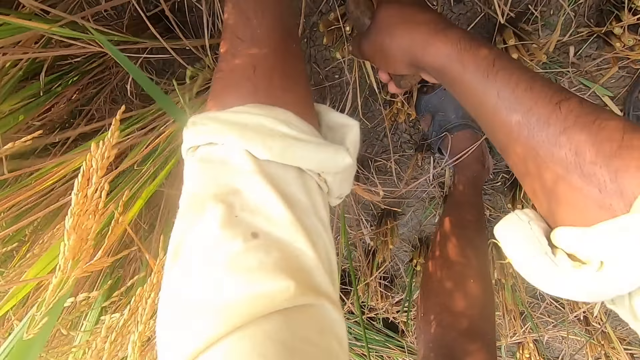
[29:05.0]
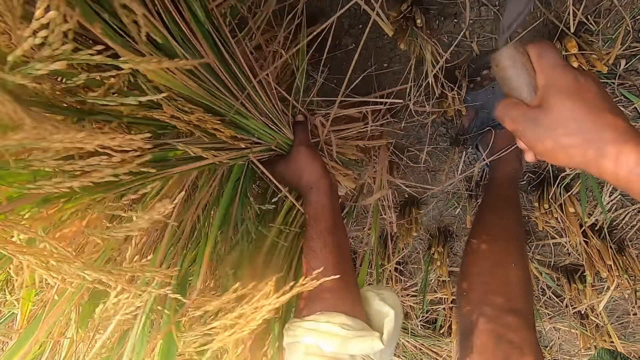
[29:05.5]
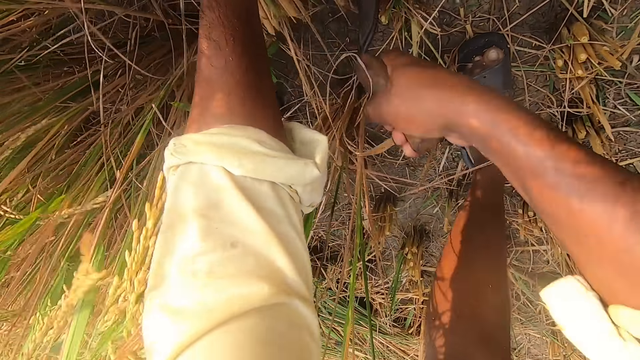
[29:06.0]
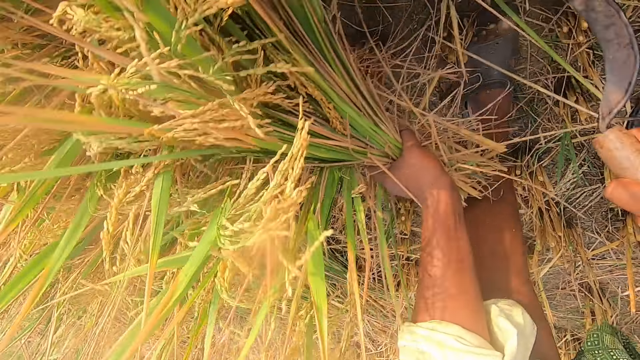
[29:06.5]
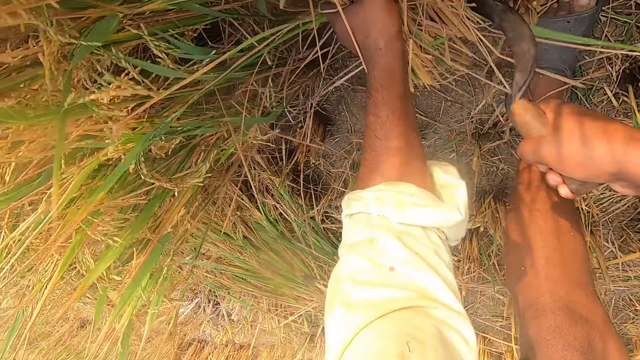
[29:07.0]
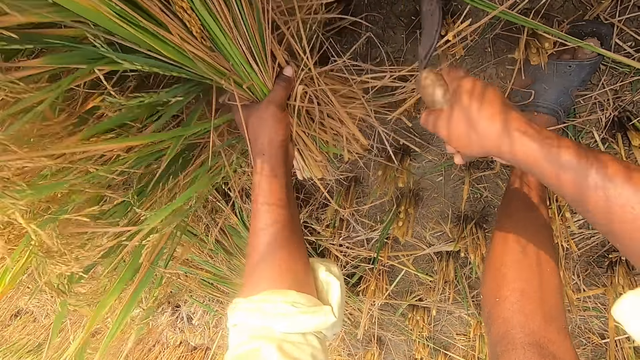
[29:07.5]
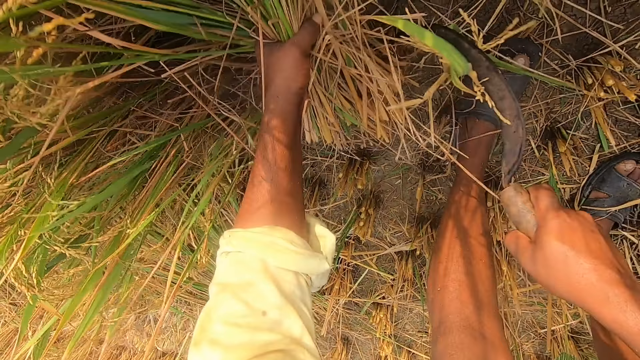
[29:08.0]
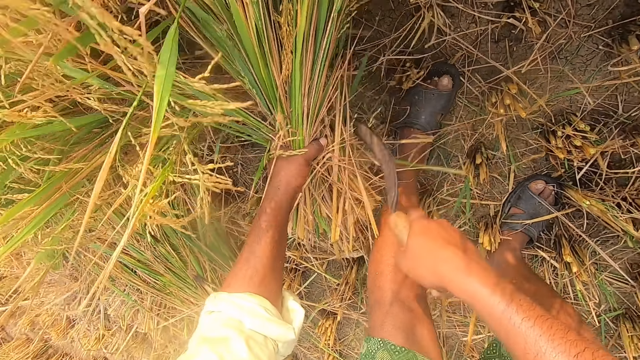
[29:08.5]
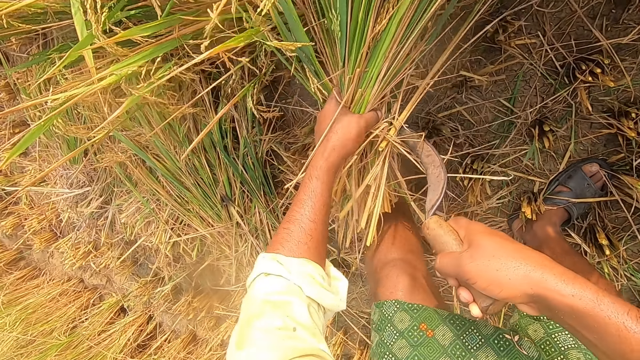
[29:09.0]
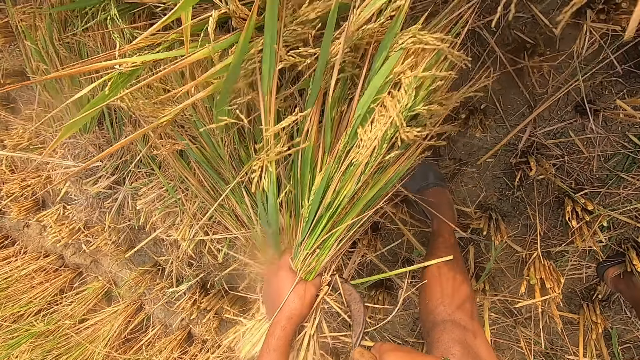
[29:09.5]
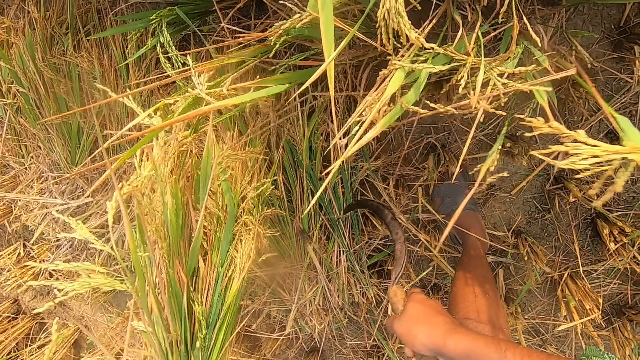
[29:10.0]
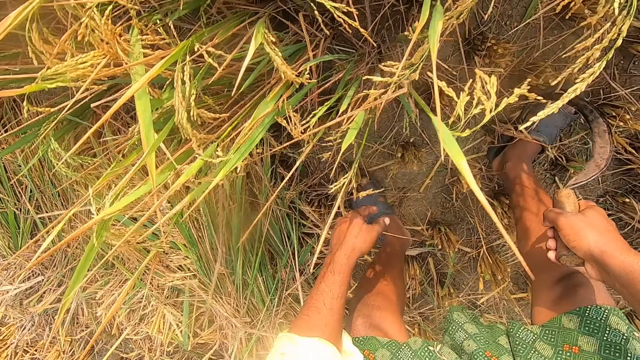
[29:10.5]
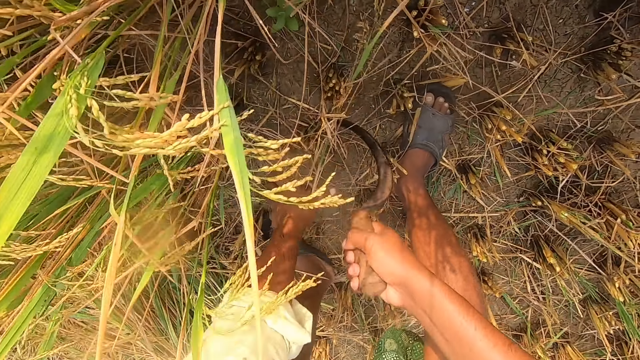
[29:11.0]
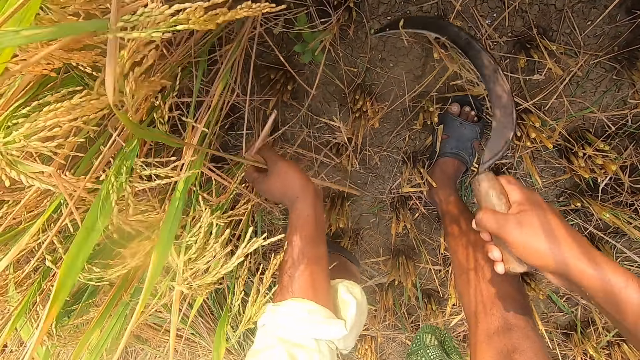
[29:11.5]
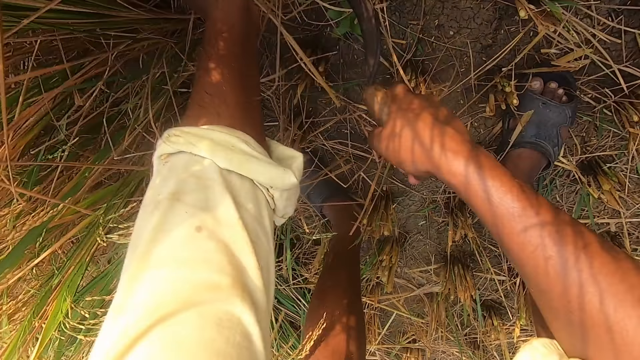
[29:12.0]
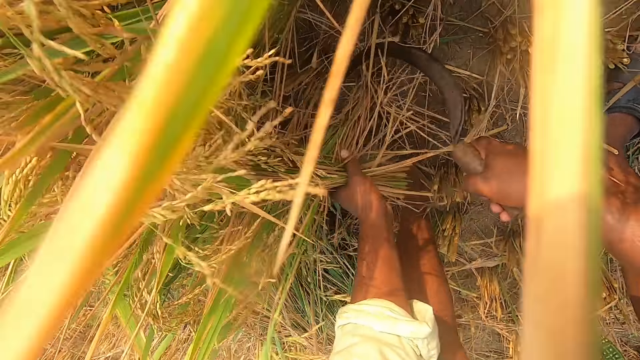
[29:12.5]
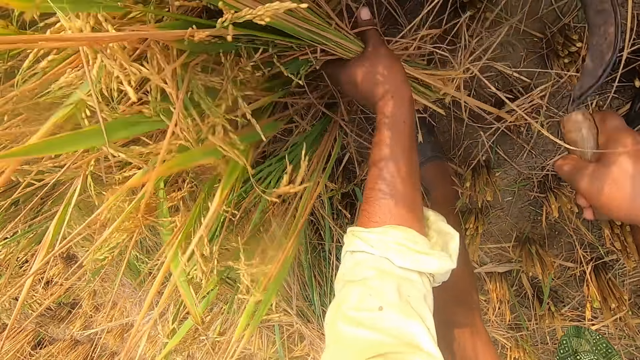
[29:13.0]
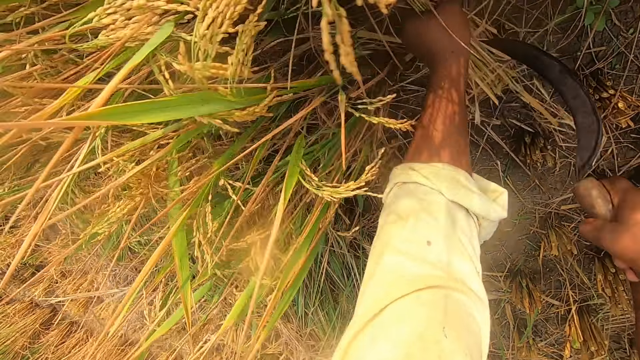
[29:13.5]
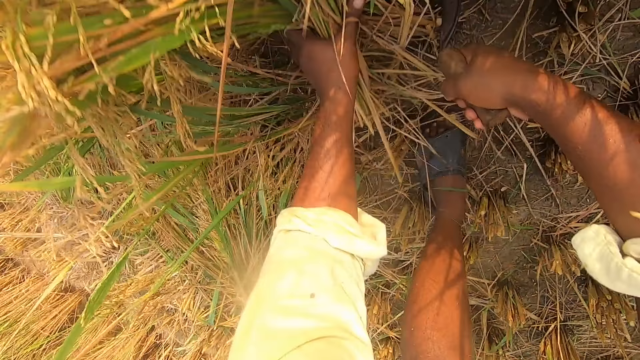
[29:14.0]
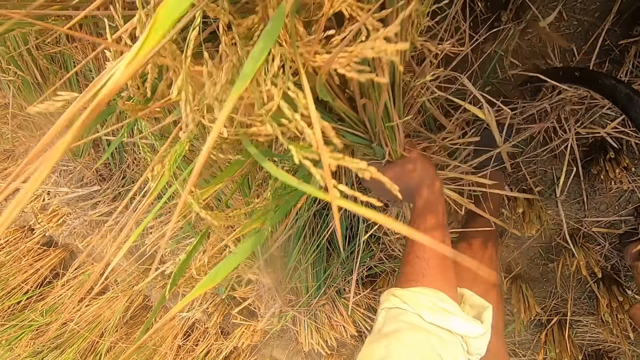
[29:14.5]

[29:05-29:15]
The camera wearer drops the wheat on the floor. They remove the wheat from the ground with a sickle.

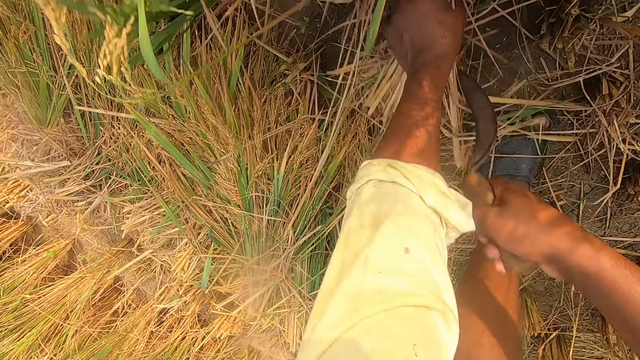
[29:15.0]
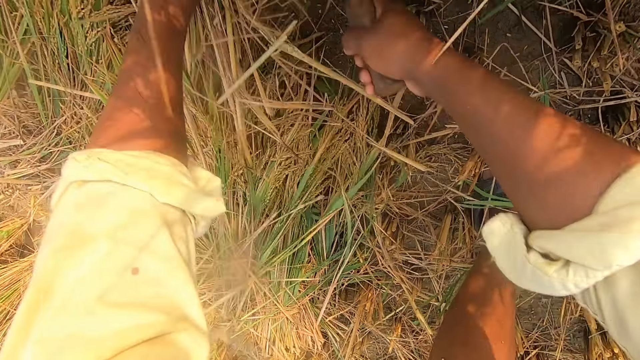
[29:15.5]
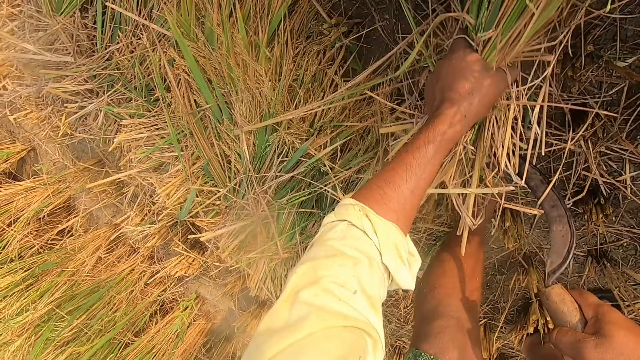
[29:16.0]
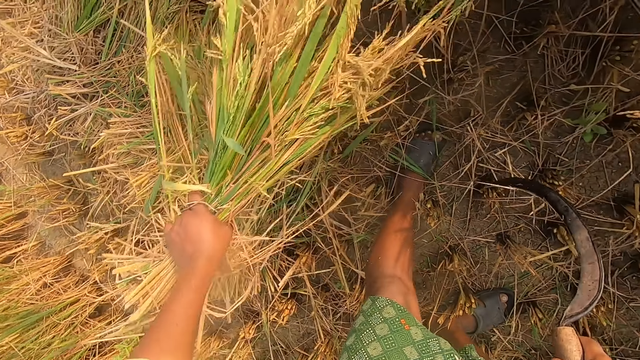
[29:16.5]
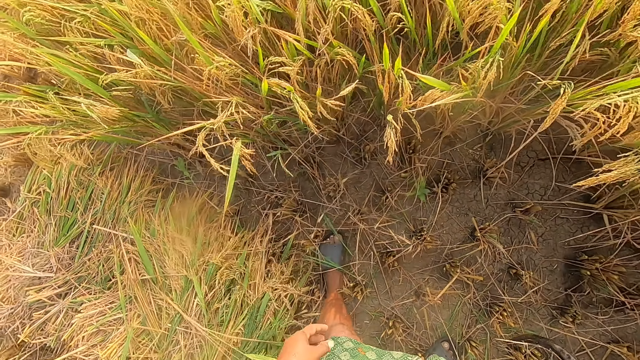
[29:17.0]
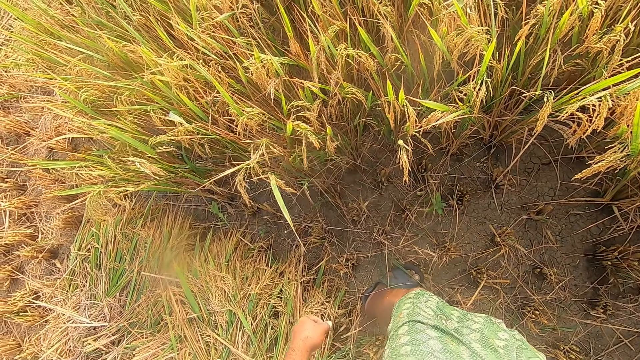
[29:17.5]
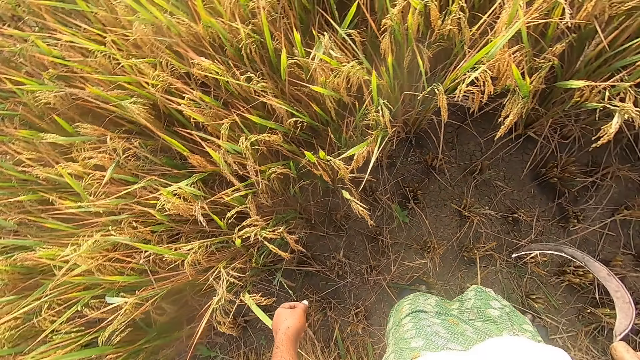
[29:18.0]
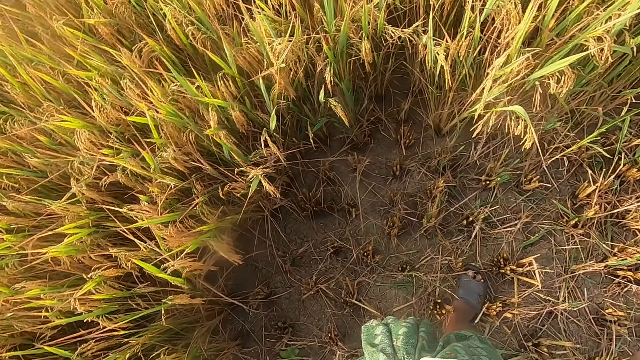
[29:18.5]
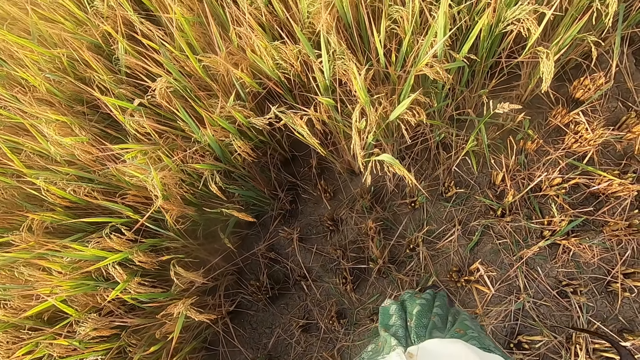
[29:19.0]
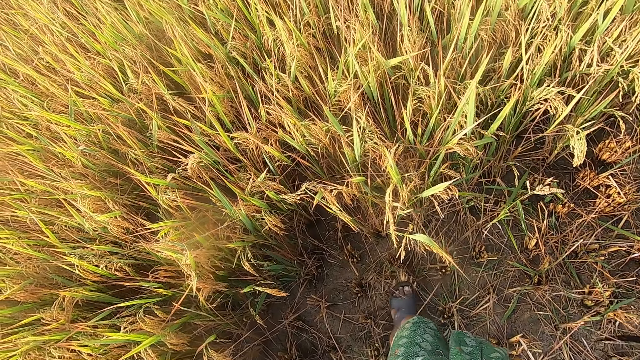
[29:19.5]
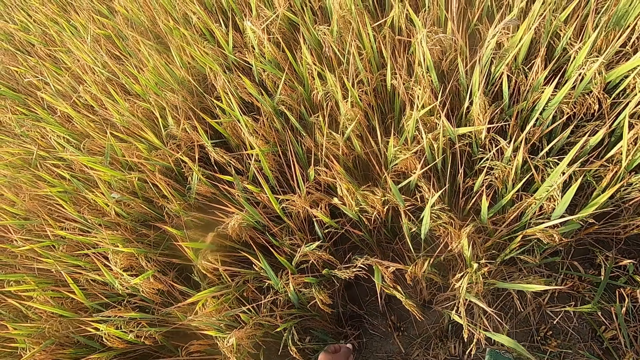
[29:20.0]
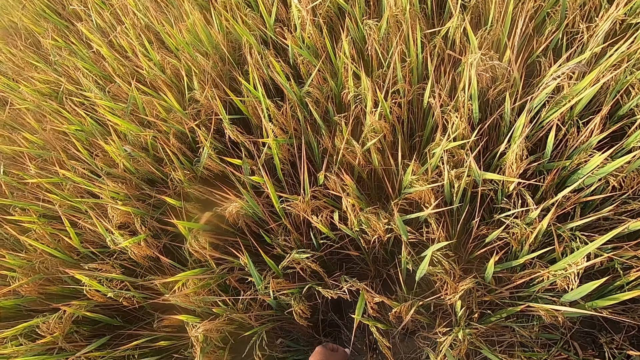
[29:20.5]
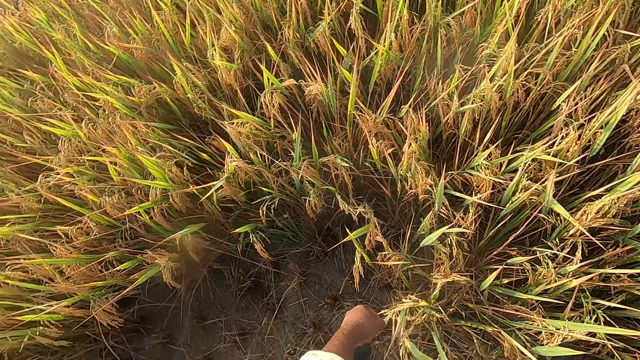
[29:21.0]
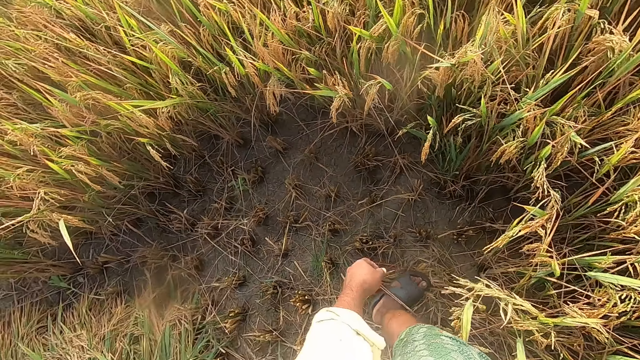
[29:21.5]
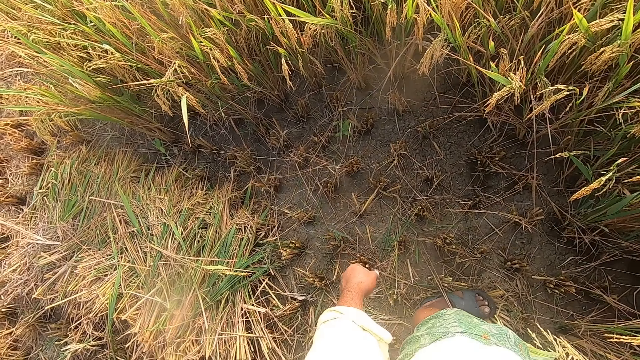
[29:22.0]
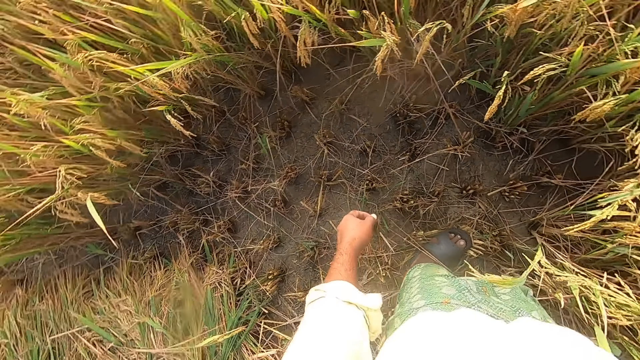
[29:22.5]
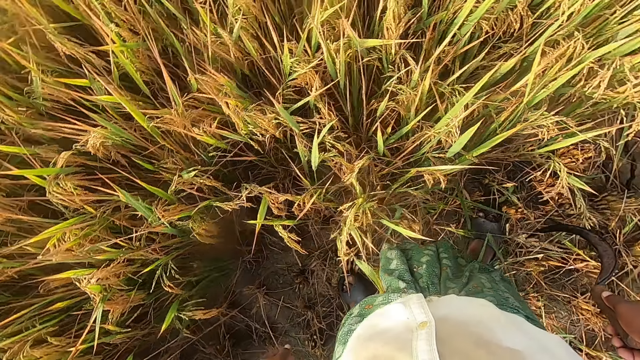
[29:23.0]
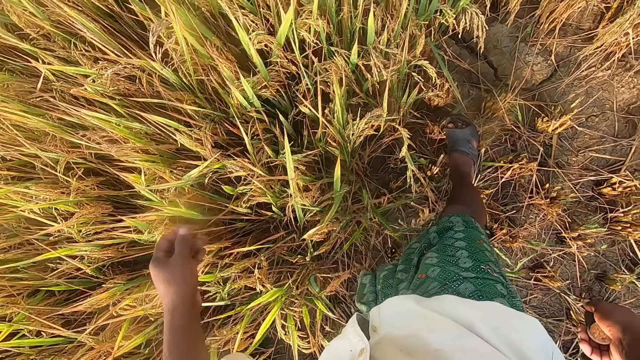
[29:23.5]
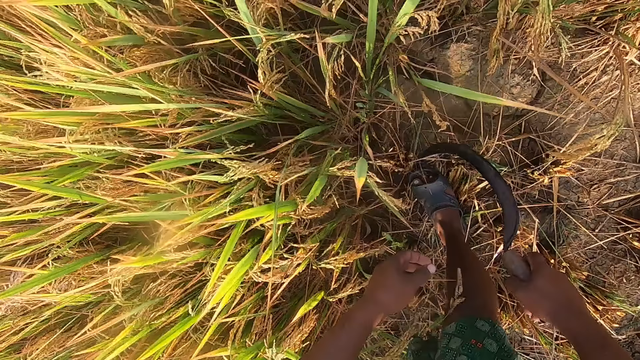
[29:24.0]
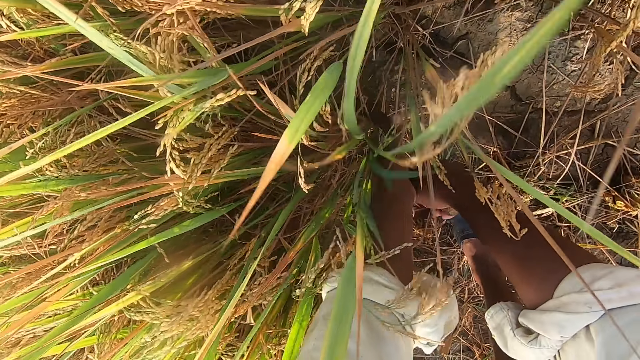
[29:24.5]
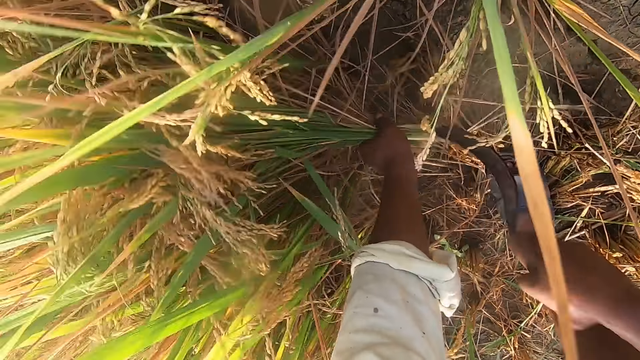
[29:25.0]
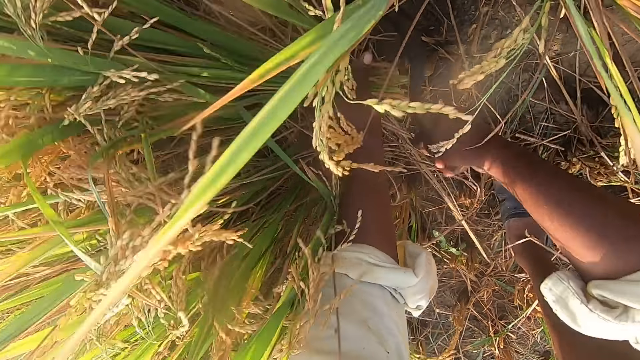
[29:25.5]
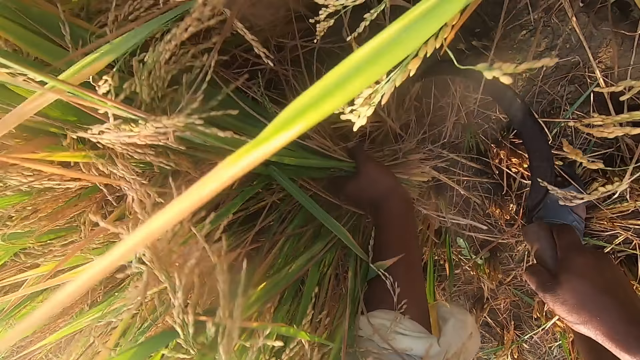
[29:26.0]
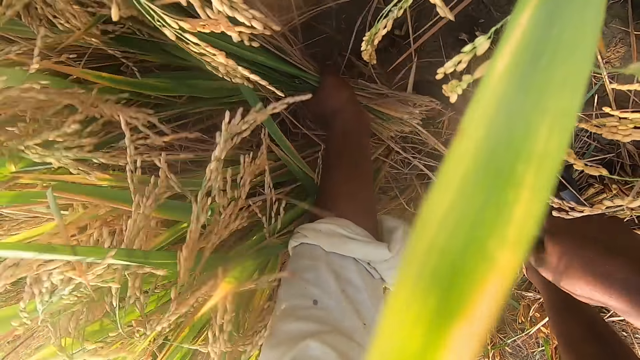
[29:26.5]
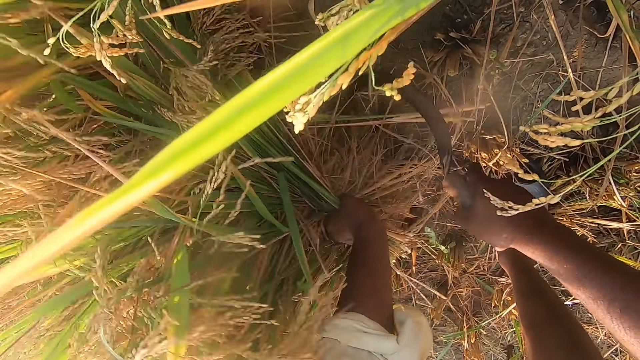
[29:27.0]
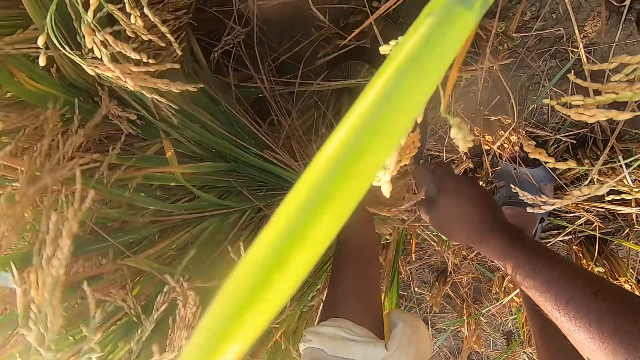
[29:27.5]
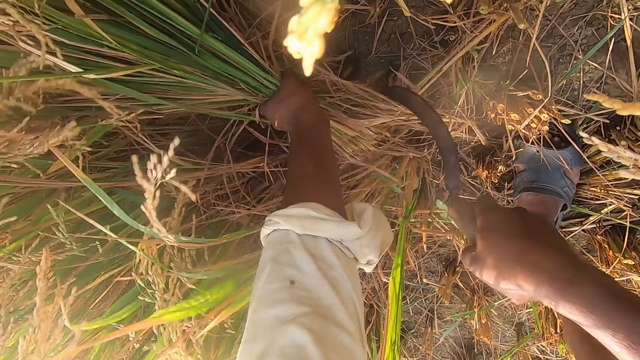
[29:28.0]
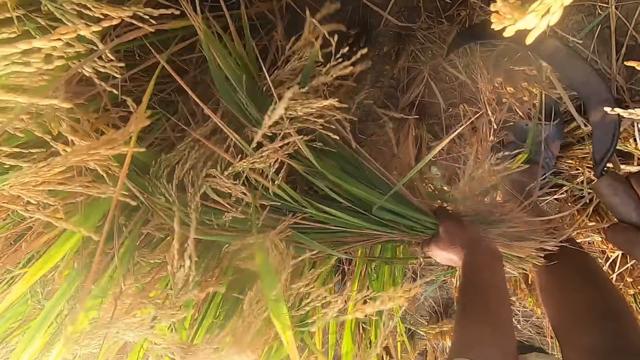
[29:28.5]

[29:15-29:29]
The camera wearer drops the wheat on the floor. They look around. They remove the wheat from the ground with a sickle.
